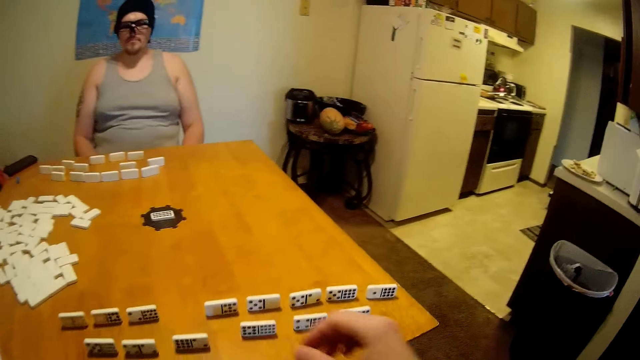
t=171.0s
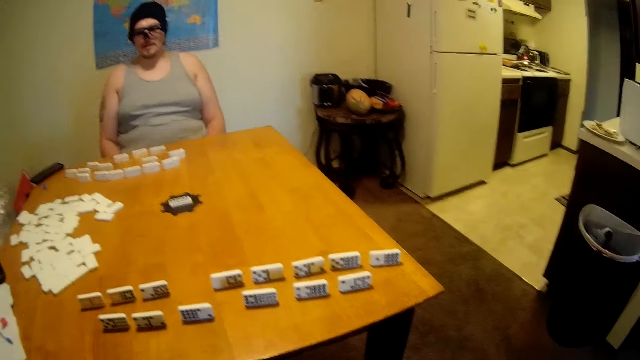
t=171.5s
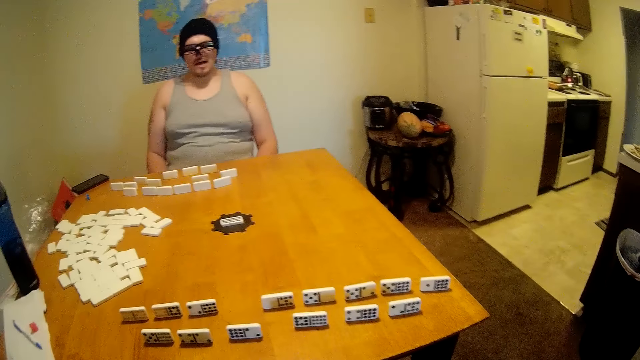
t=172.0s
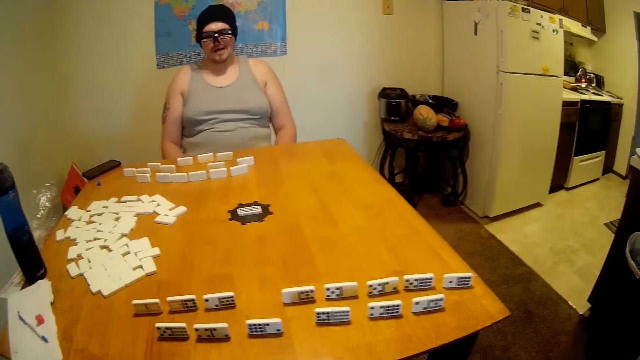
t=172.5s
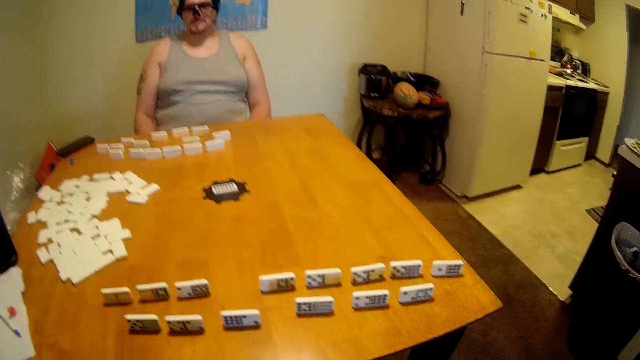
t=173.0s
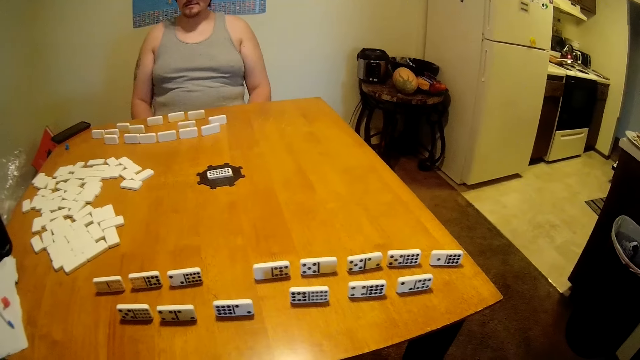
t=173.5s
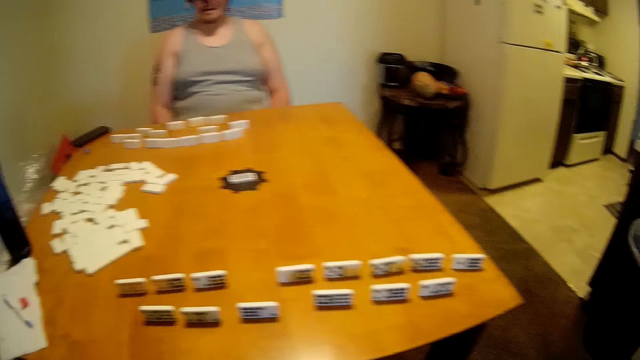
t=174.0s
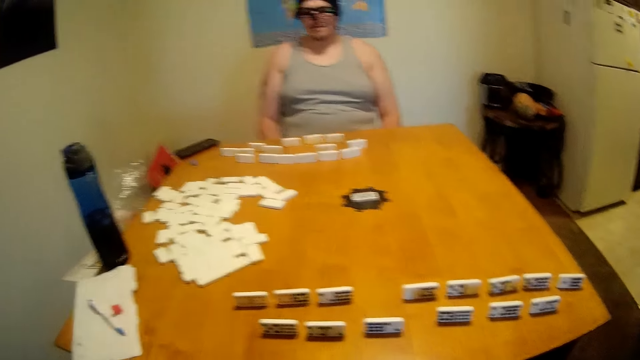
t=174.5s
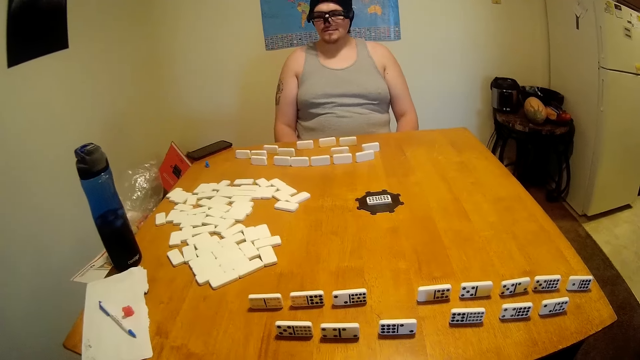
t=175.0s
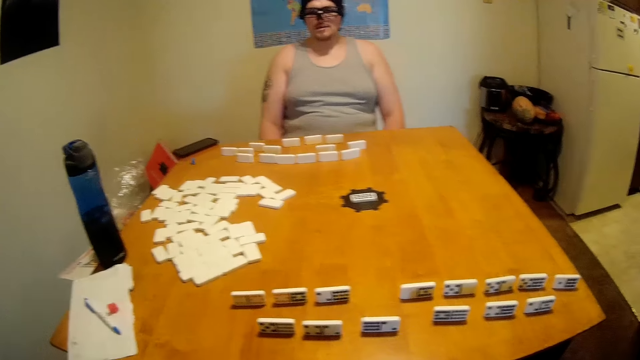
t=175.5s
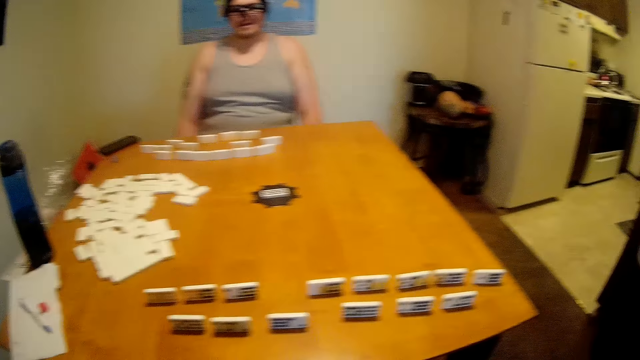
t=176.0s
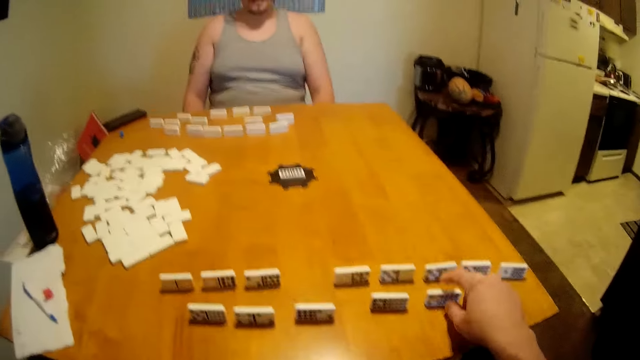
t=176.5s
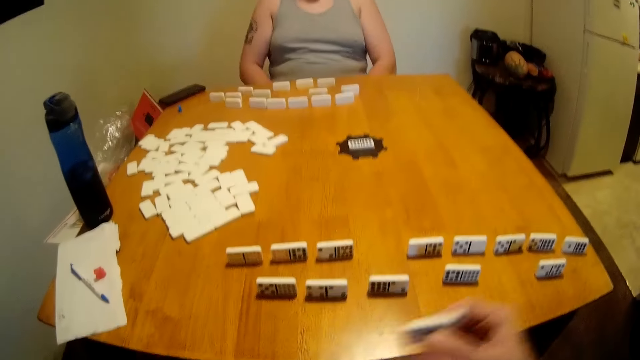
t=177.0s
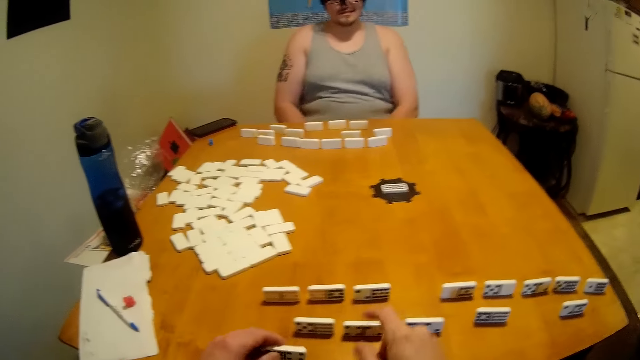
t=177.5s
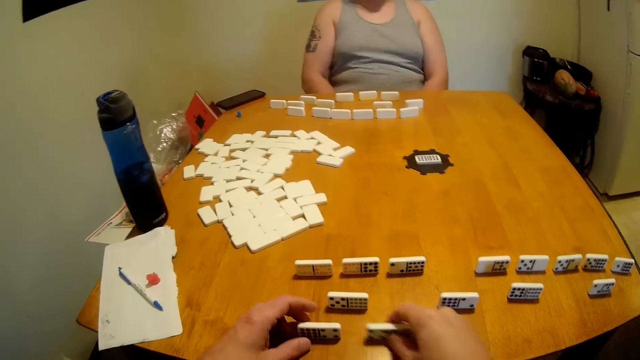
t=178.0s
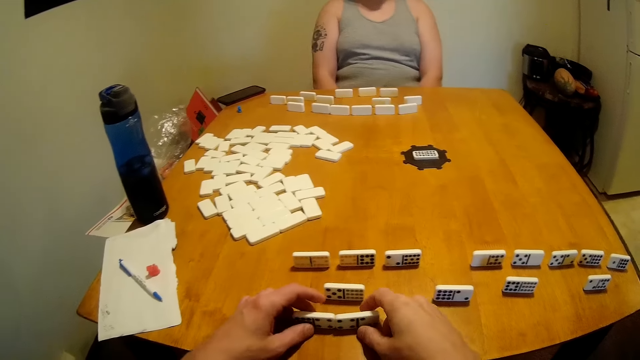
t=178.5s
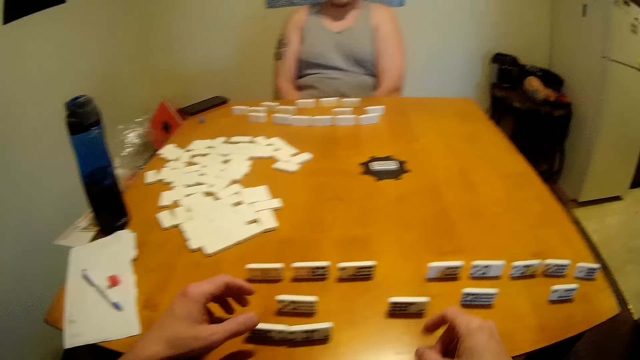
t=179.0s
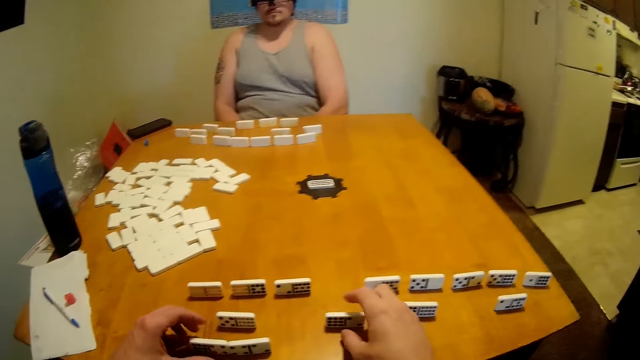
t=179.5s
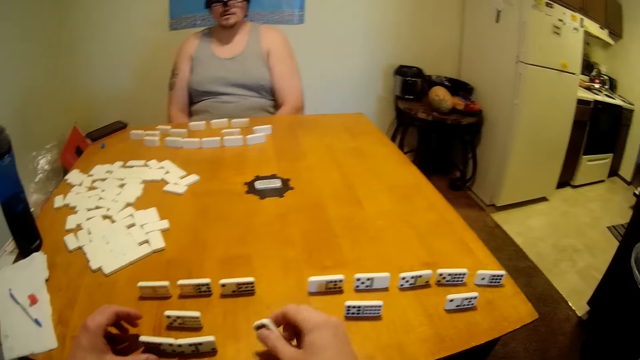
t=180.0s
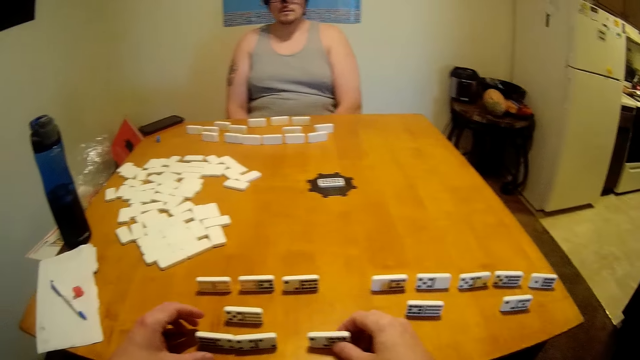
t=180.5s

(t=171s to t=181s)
A man talks with the camera wearer. The camera wearer looks around. They pick up a die on a table and arrange dice on the table.

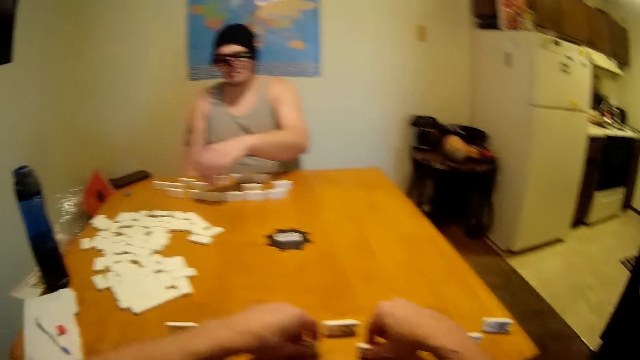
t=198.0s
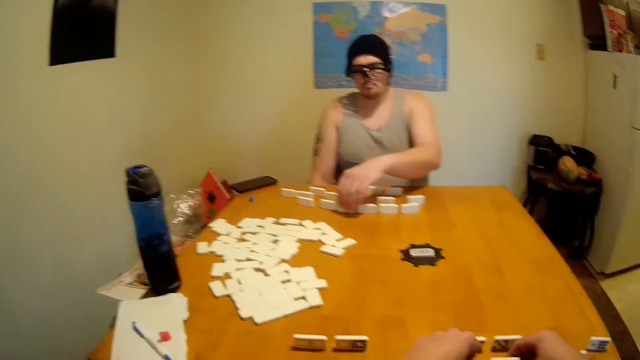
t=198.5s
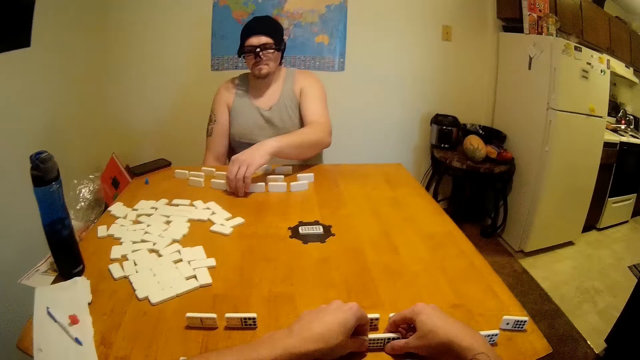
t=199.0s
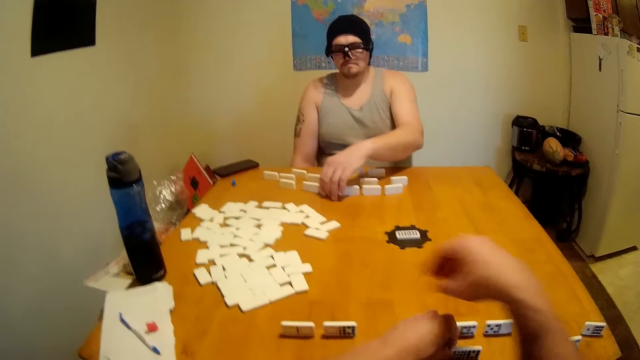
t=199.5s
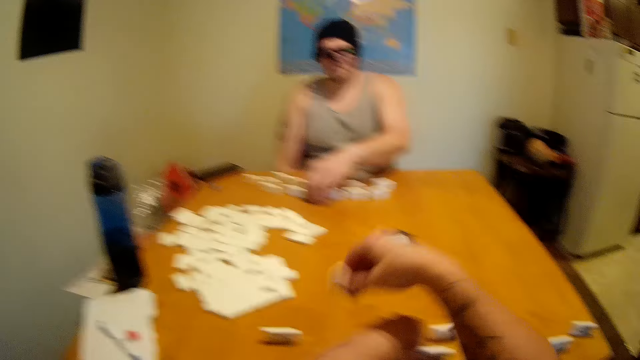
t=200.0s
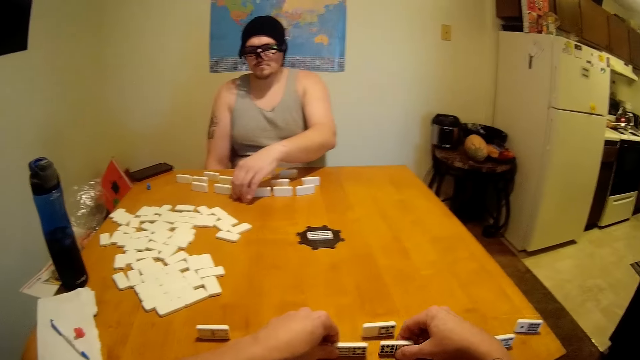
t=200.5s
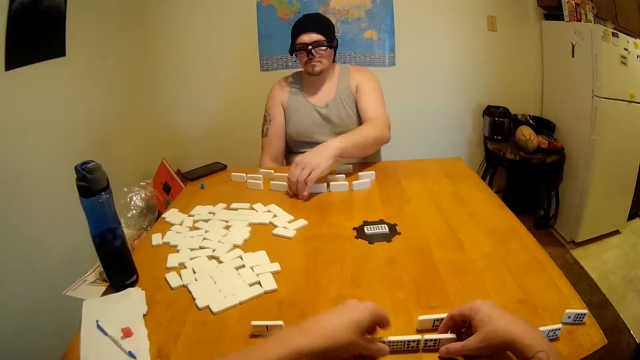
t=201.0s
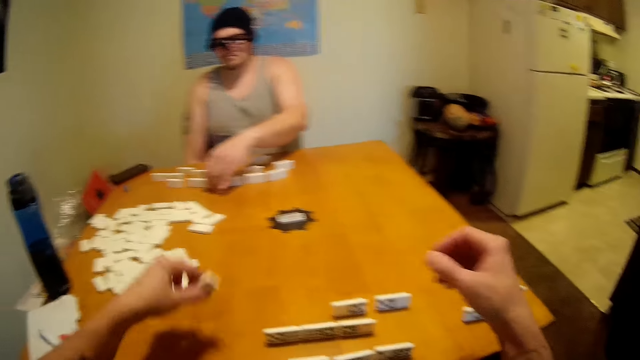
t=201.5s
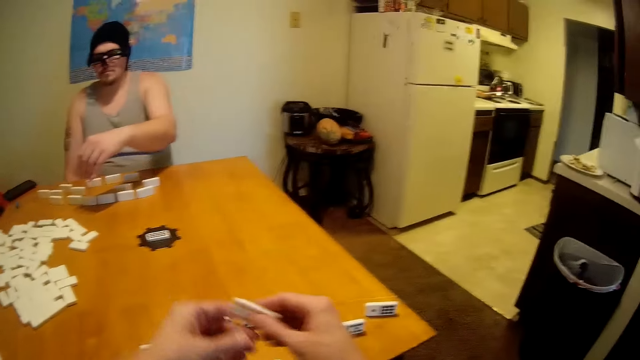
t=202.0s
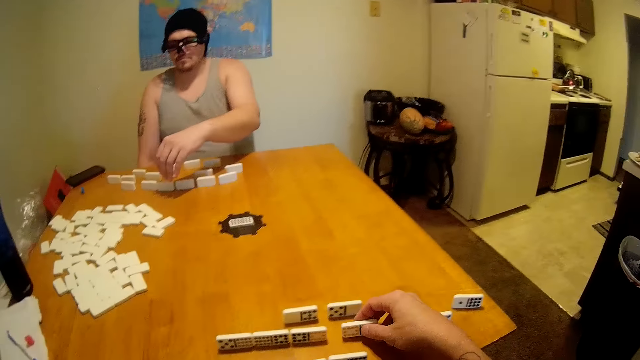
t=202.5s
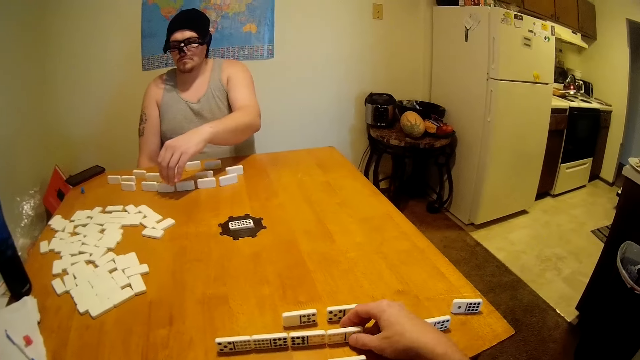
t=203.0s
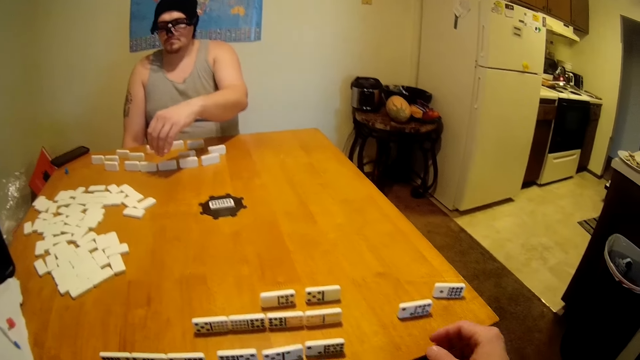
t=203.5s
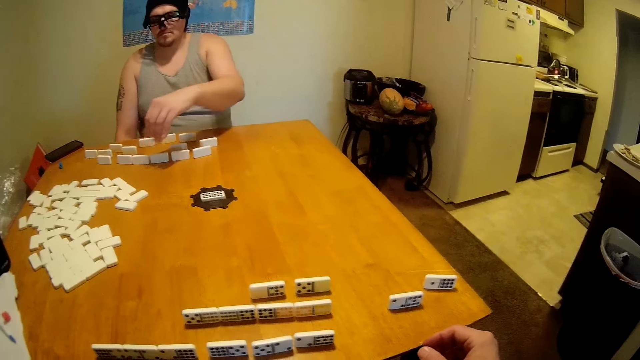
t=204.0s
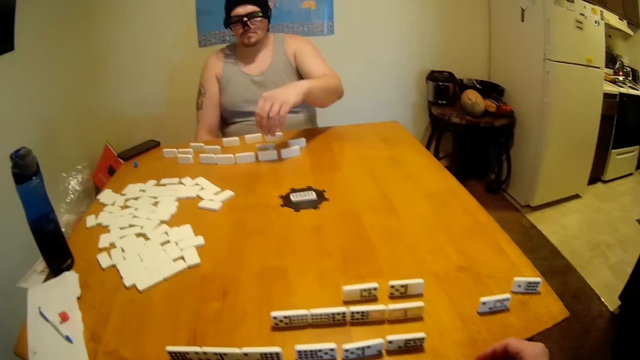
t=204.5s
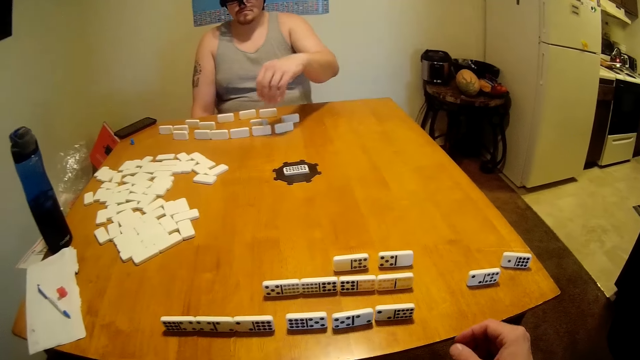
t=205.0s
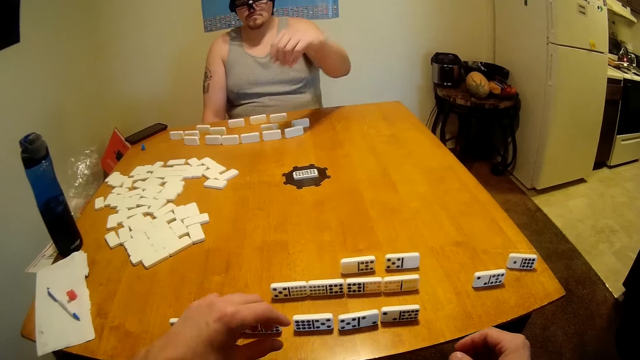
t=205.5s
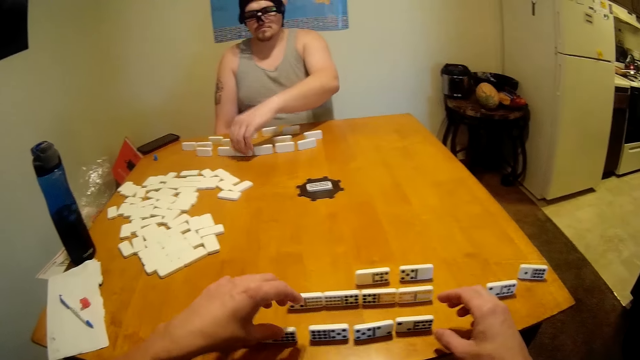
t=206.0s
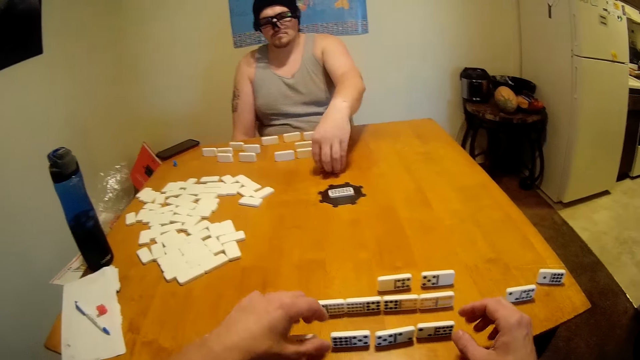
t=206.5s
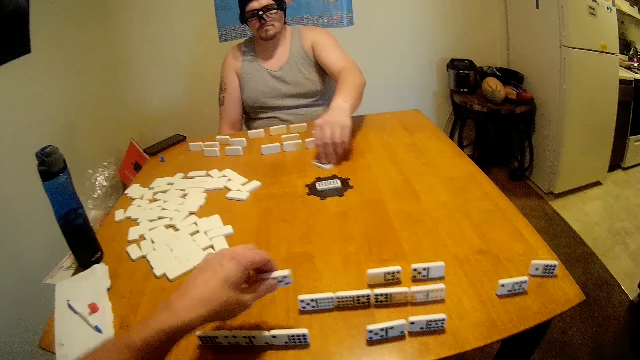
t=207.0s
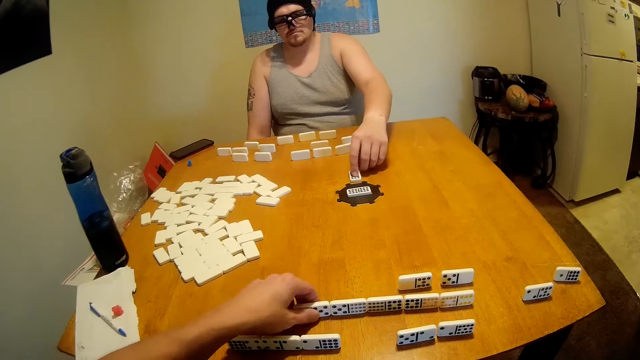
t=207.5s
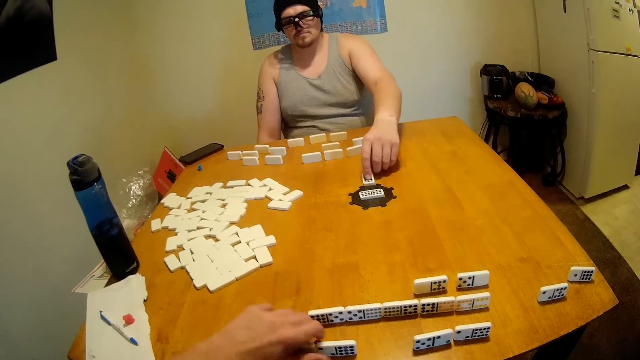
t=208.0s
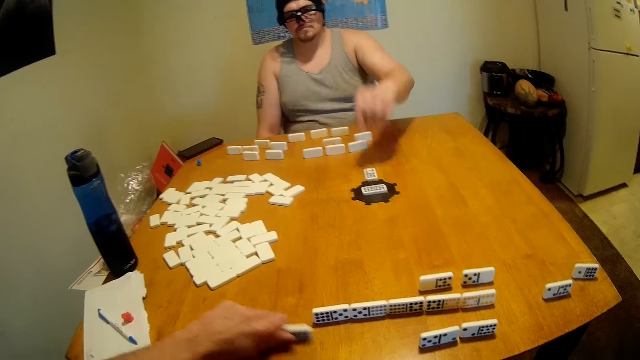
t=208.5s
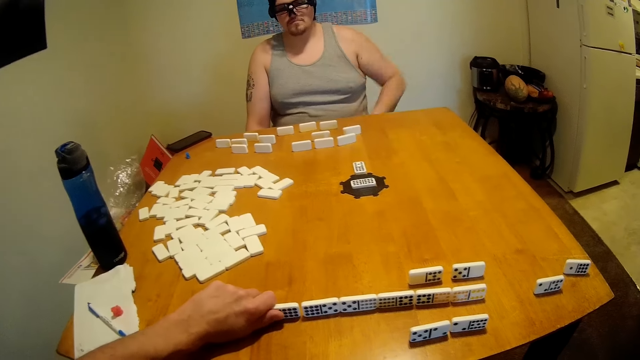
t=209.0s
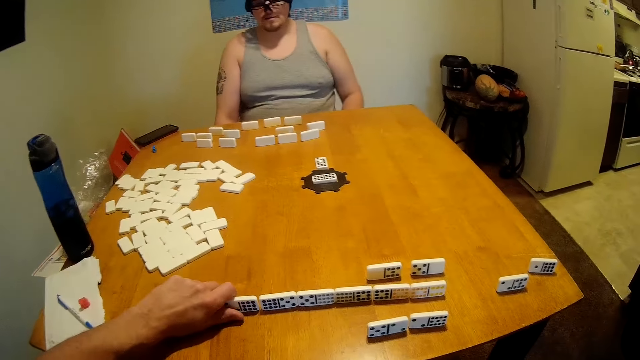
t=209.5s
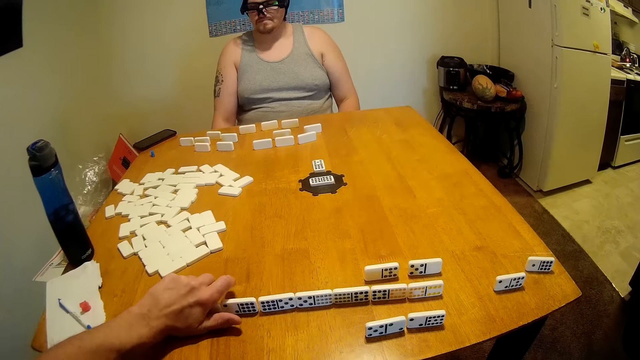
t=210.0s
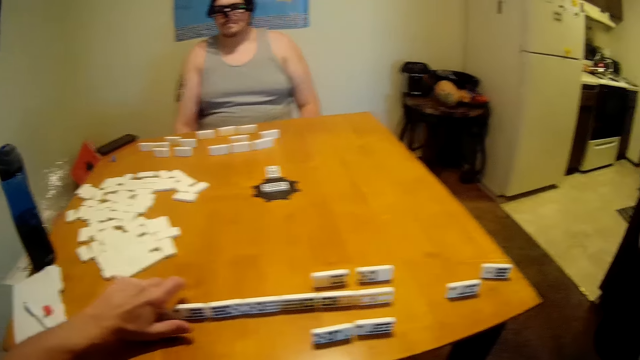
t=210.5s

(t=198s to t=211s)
A man touches a die on a table. The camera wearer arranges dominoes. The man arranges dominoes, picks up a die on the table, and puts the die on the table. The camera wearer arranges dominoes.
